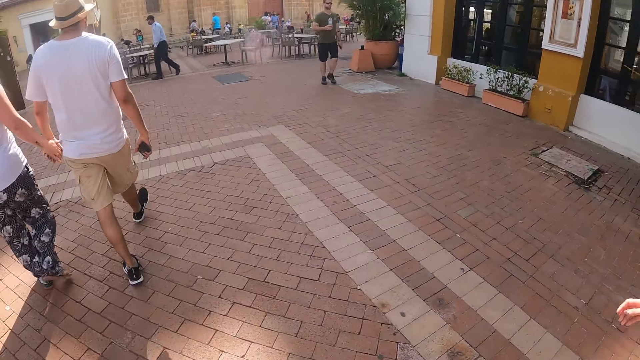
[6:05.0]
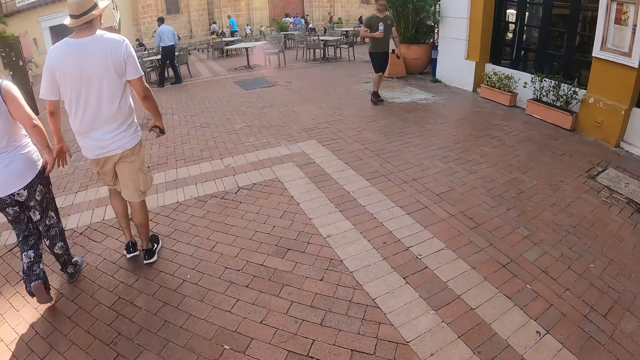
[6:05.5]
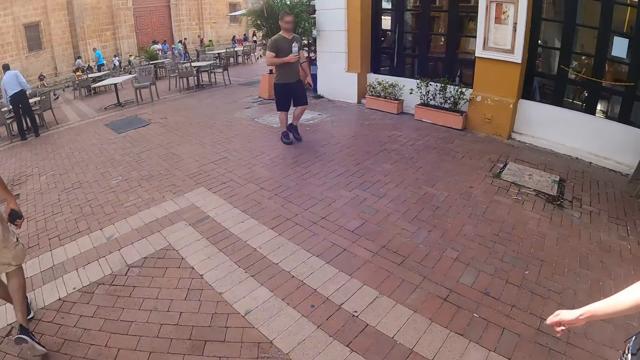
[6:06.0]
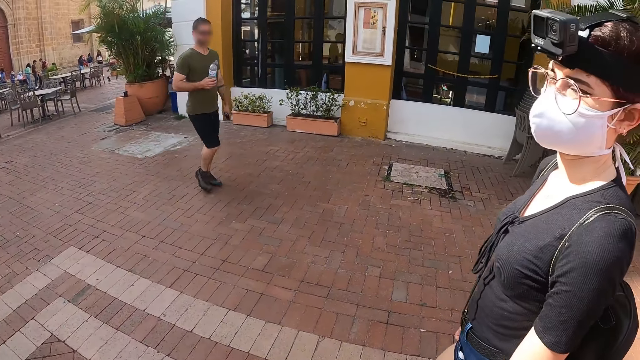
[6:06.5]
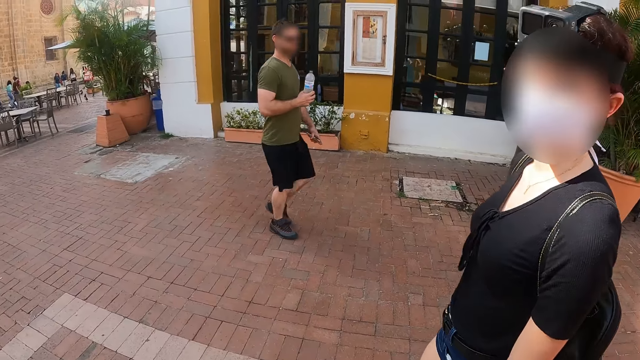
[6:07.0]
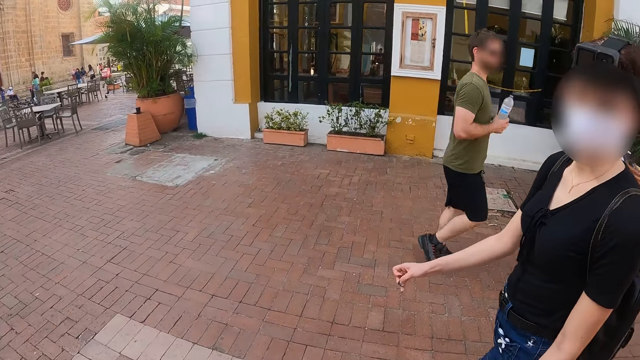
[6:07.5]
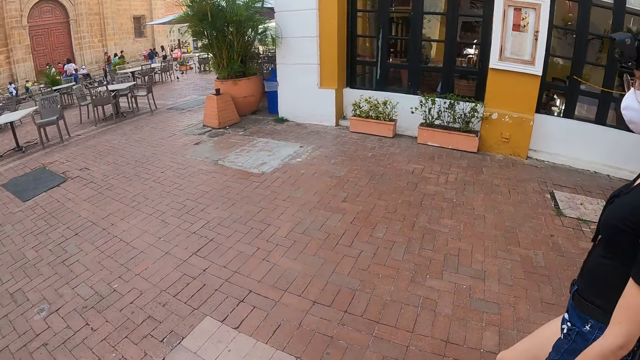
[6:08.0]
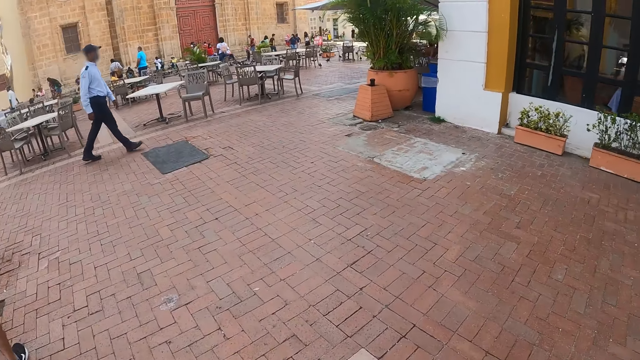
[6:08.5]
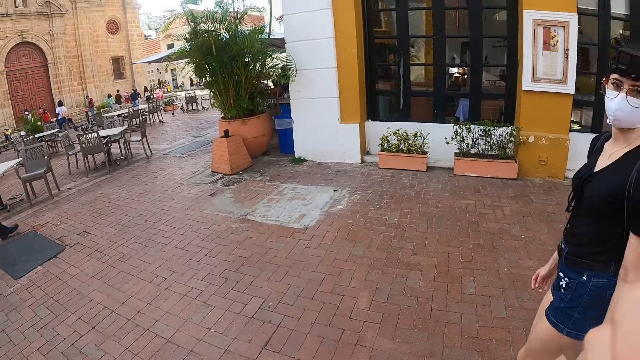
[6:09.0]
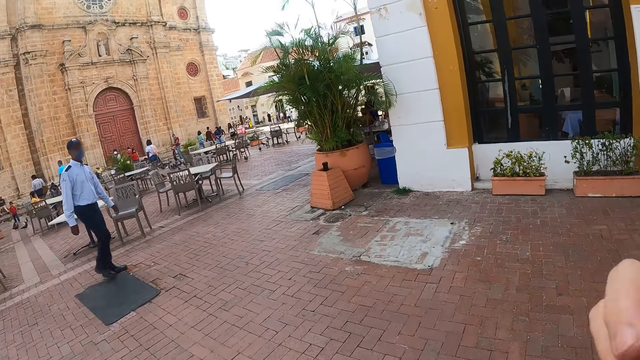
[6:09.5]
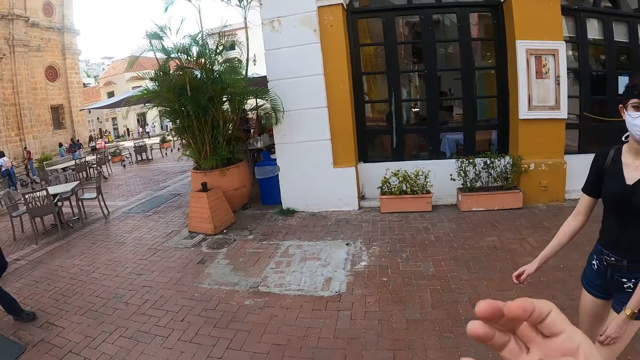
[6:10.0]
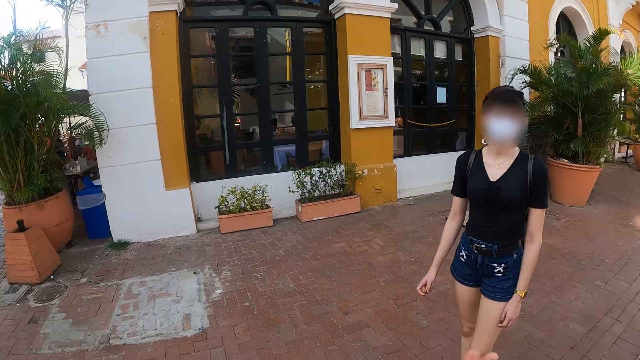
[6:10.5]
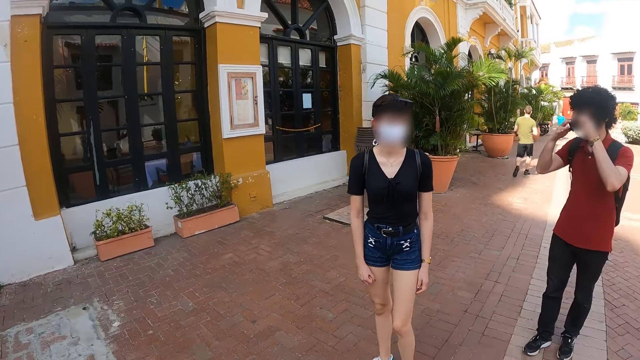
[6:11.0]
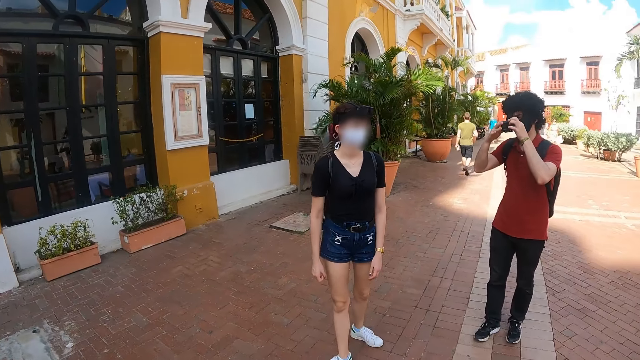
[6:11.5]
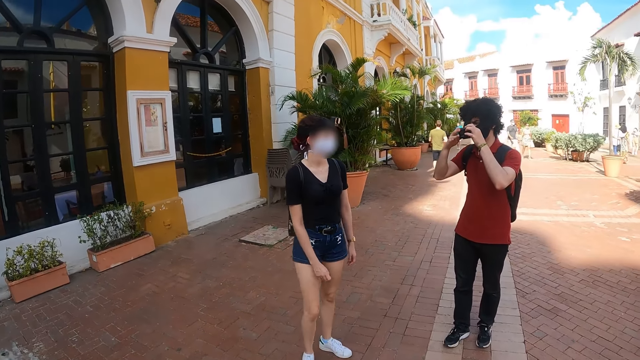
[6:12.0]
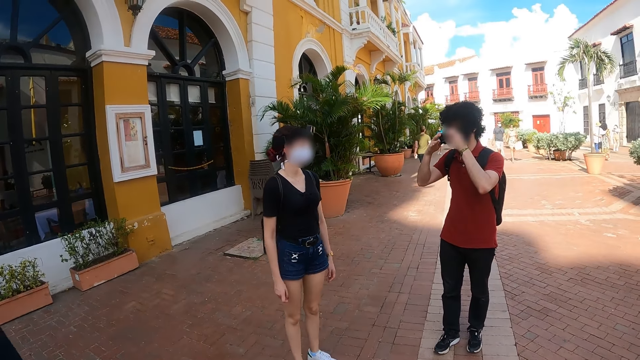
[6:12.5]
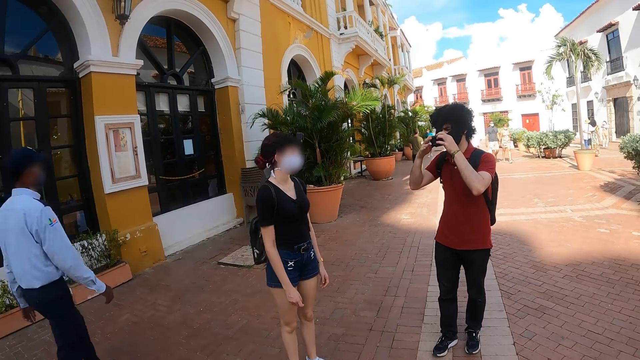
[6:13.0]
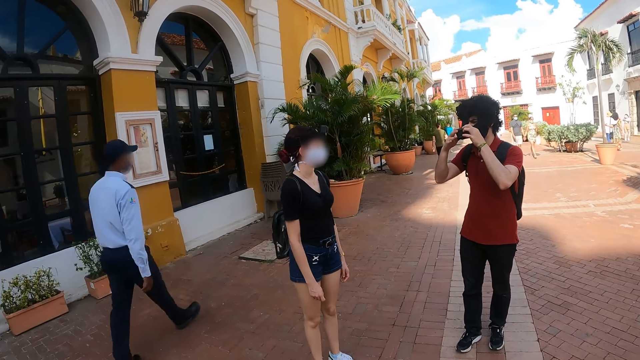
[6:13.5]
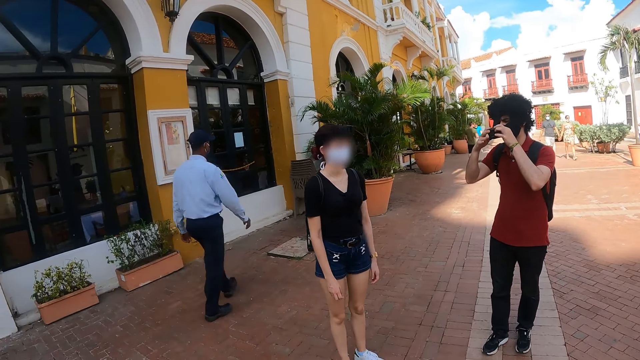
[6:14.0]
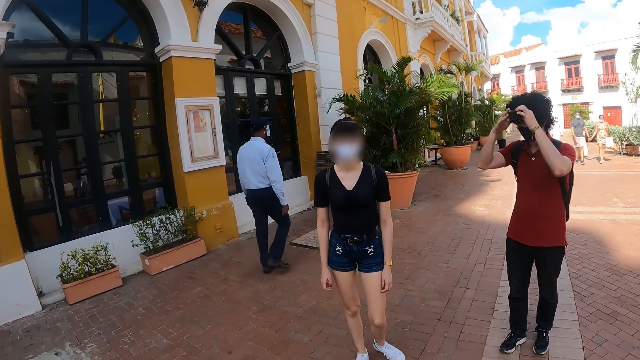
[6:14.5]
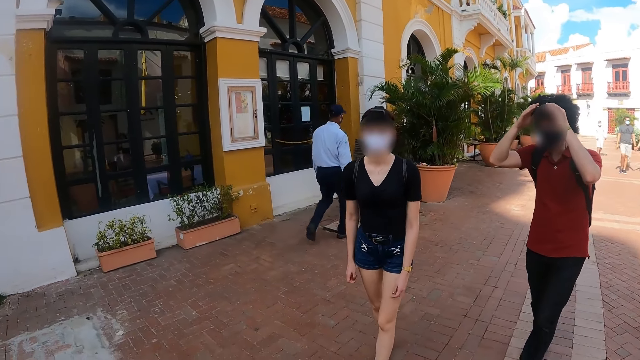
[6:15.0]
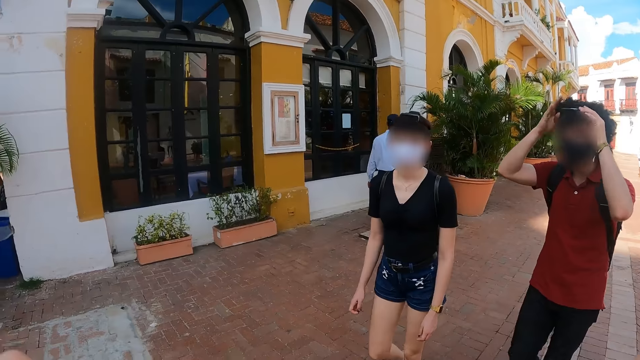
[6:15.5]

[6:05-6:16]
The camera wearer walks along the street with a lady. They interact with the lady. They interact with a man. They stare at the lady and the man.

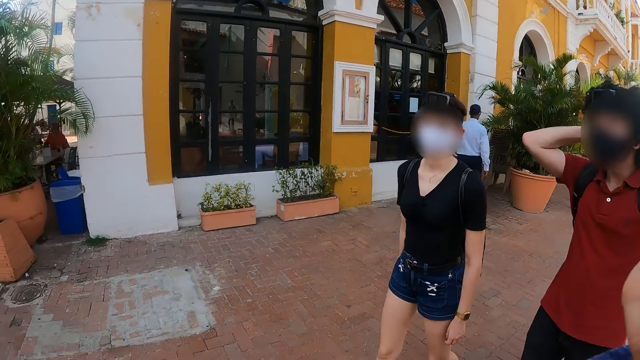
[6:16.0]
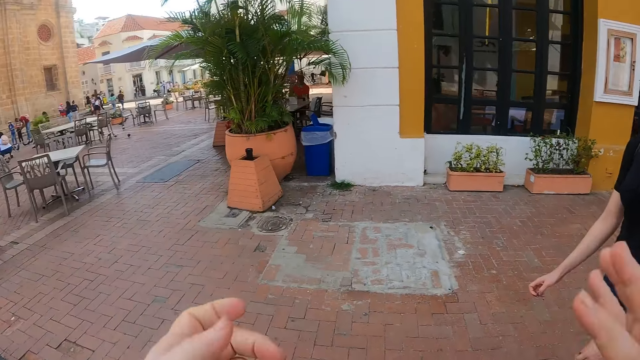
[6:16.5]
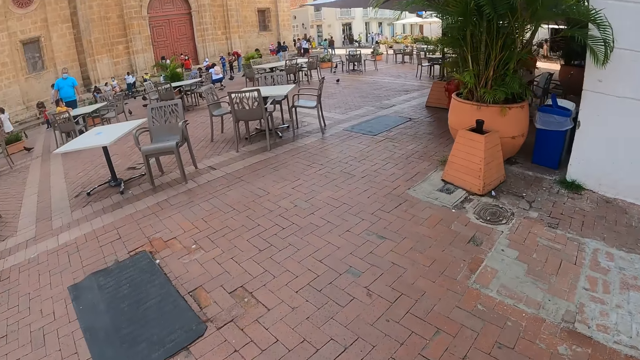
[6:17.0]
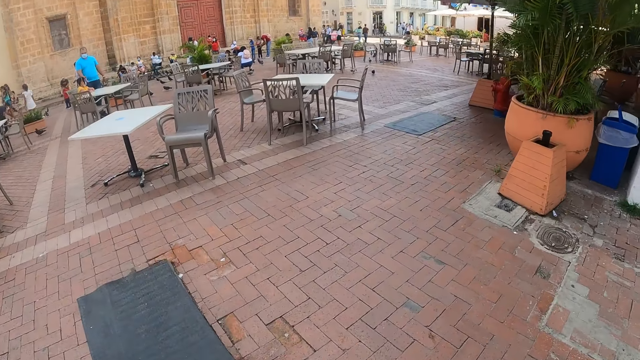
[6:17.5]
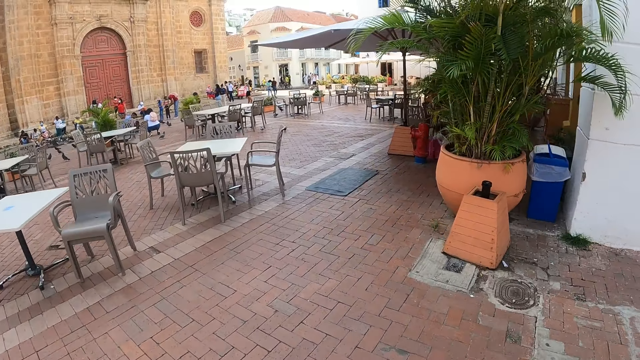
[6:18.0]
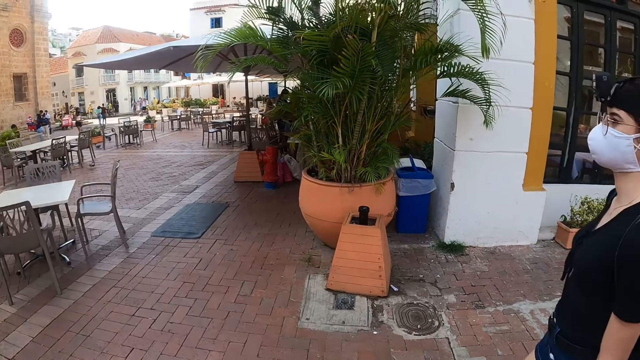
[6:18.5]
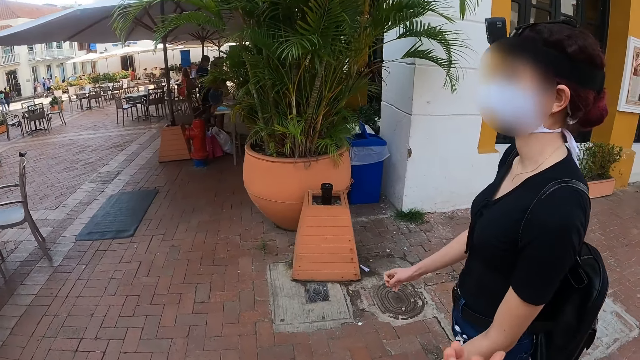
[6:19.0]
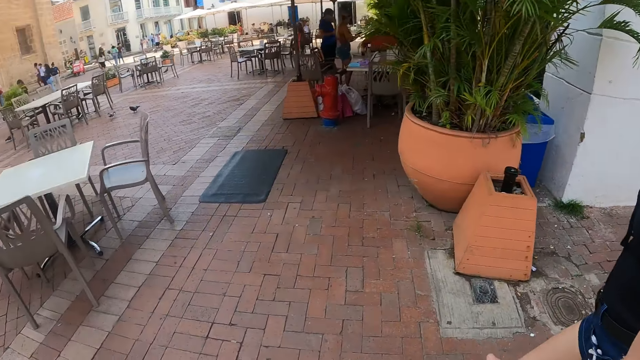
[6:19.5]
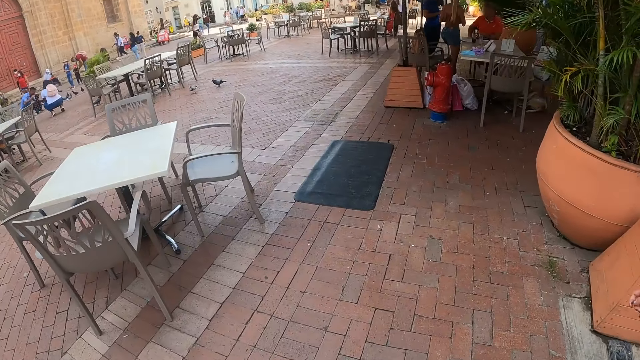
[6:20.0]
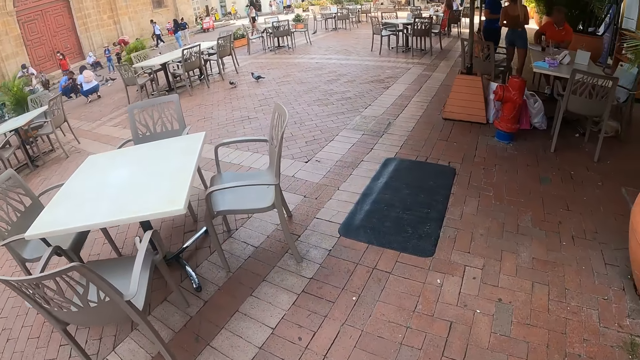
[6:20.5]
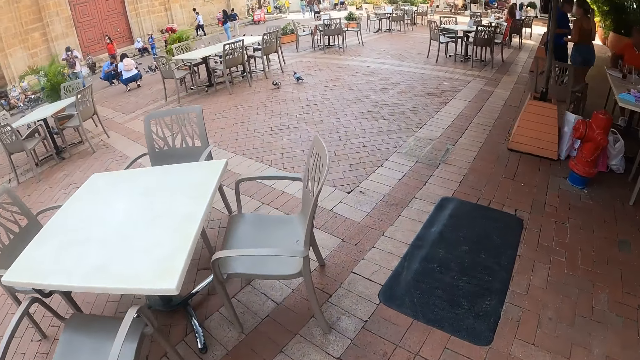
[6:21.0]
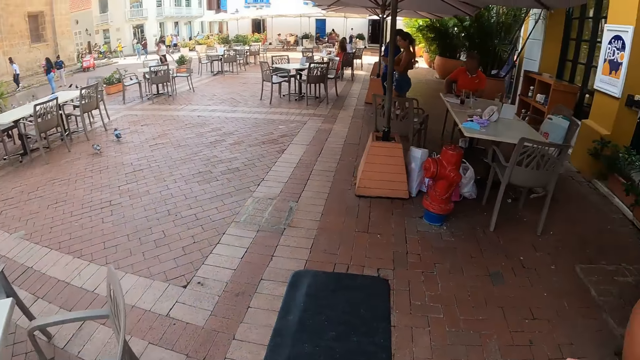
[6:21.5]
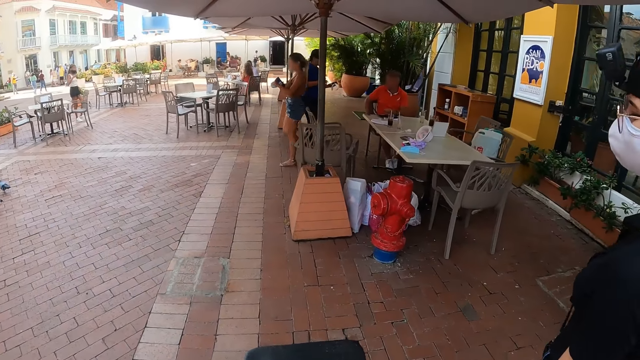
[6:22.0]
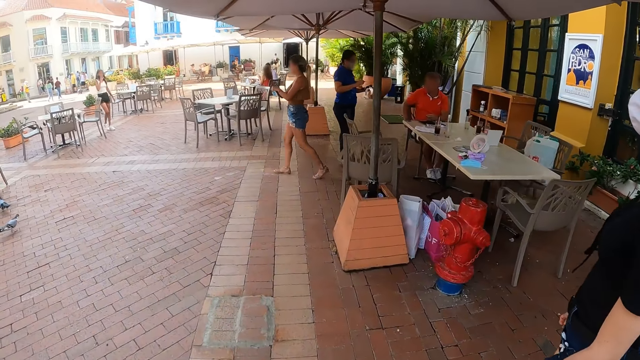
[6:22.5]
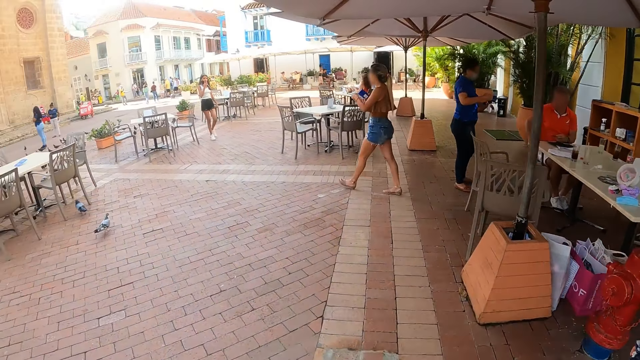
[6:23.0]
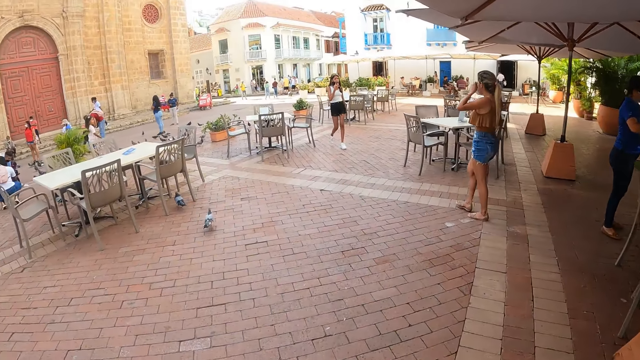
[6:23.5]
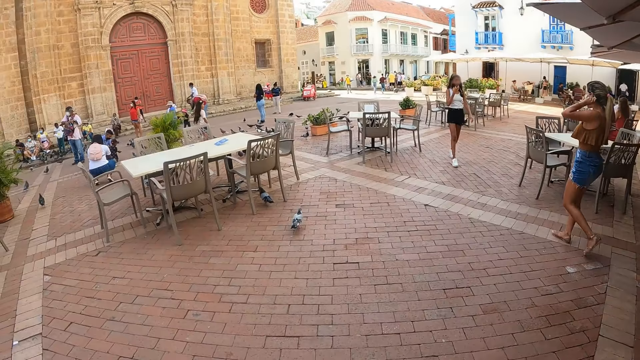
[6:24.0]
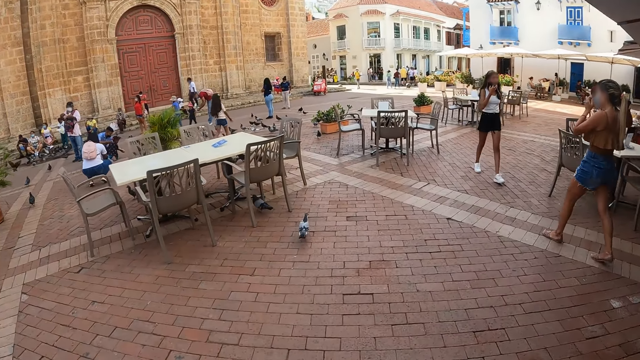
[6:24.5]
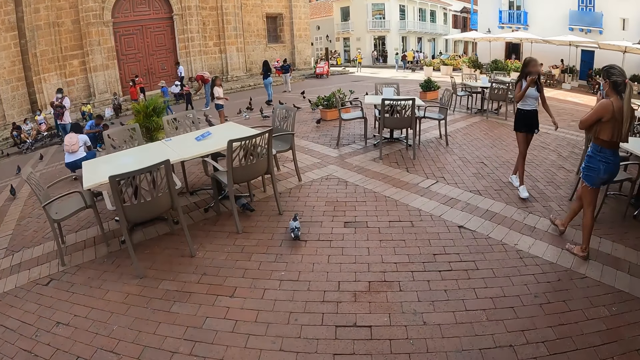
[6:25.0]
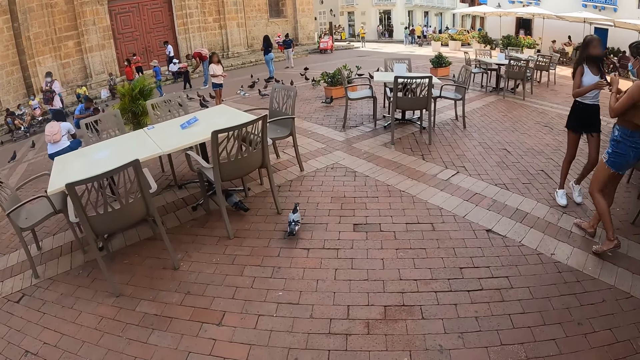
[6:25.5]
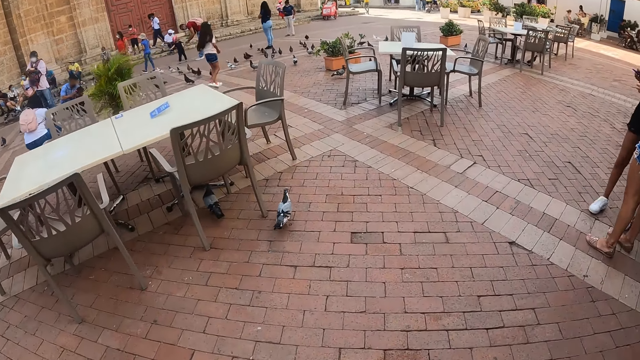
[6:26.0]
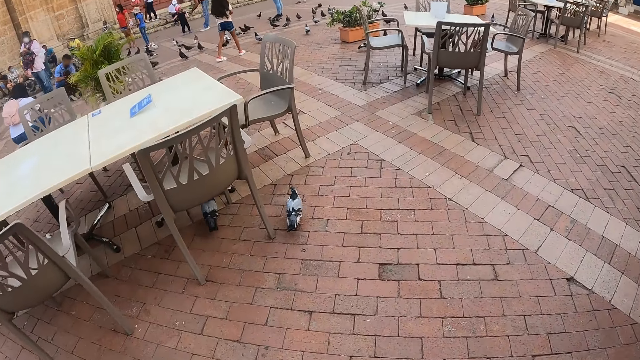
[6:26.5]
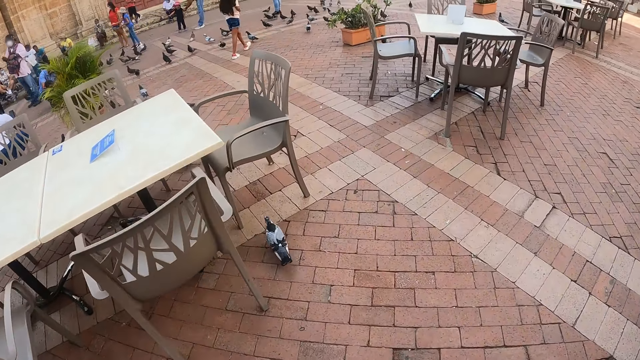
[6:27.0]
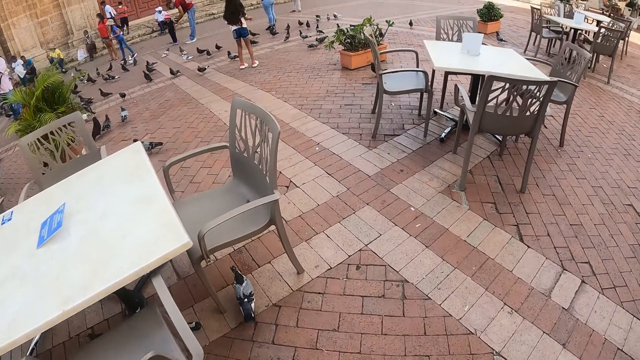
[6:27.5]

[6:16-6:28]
The camera wearer walks outside. A lady walks along the street.
